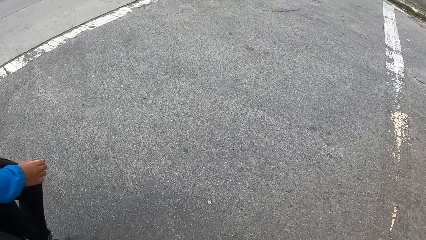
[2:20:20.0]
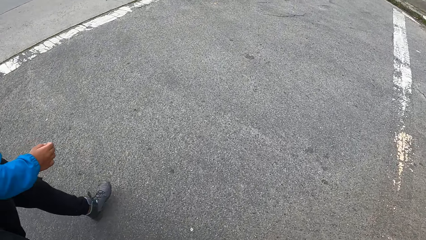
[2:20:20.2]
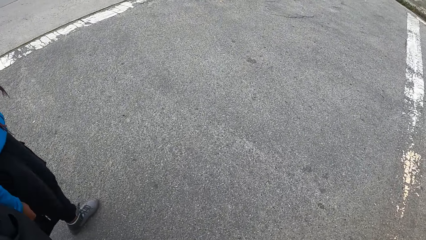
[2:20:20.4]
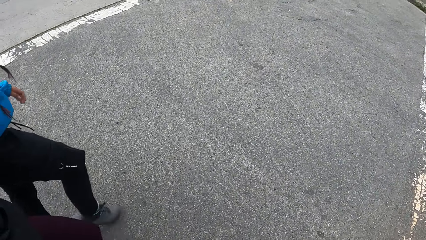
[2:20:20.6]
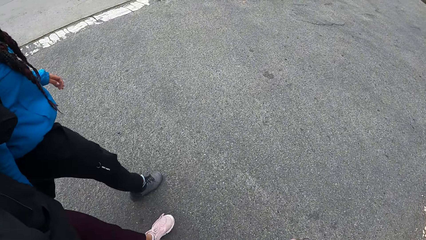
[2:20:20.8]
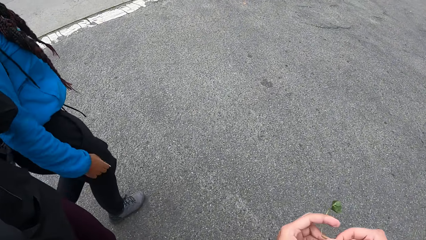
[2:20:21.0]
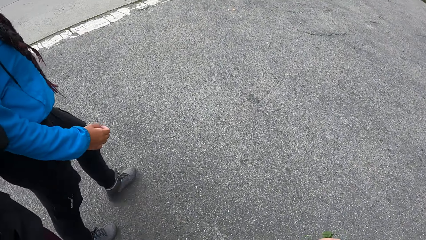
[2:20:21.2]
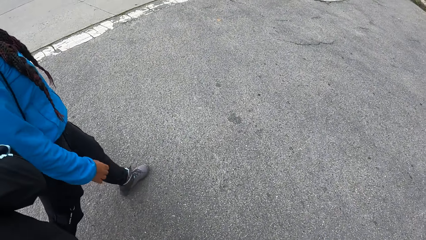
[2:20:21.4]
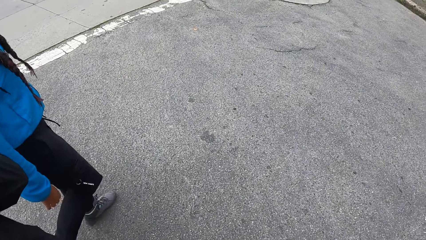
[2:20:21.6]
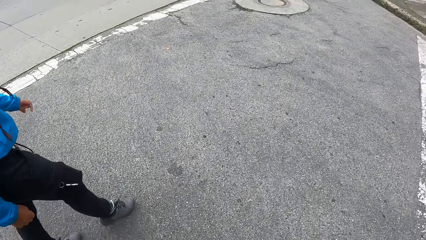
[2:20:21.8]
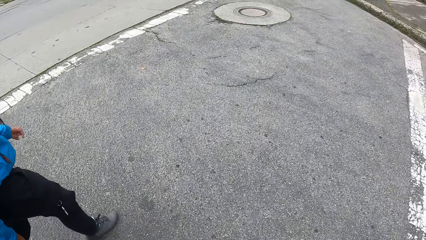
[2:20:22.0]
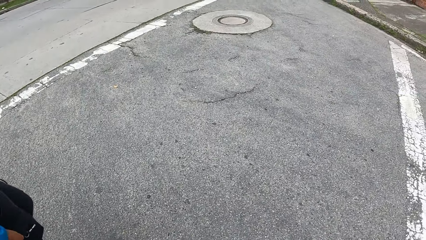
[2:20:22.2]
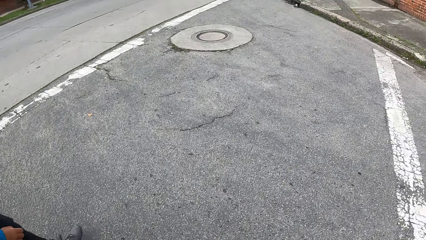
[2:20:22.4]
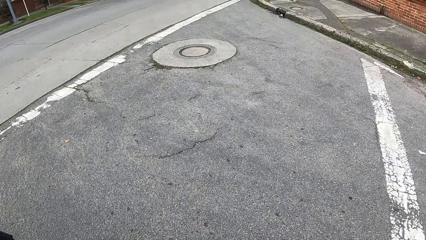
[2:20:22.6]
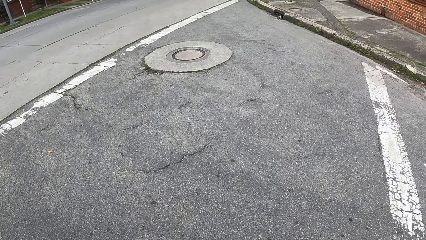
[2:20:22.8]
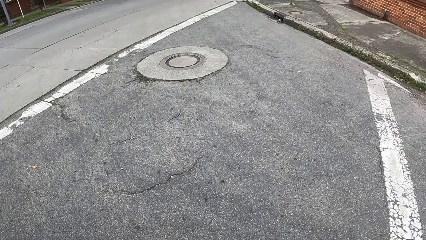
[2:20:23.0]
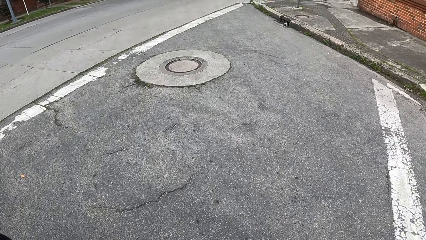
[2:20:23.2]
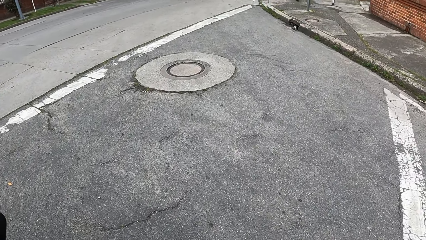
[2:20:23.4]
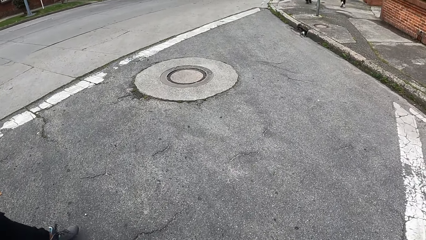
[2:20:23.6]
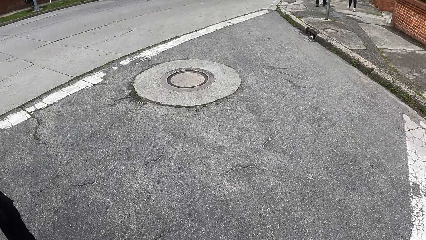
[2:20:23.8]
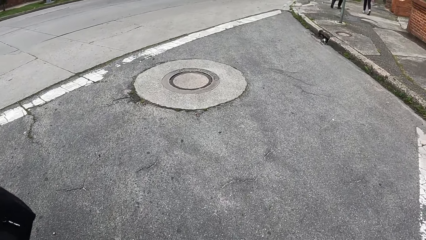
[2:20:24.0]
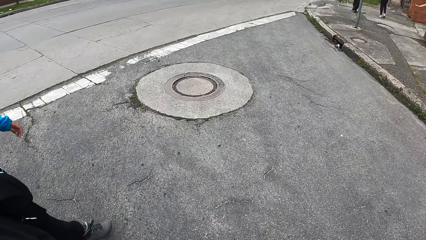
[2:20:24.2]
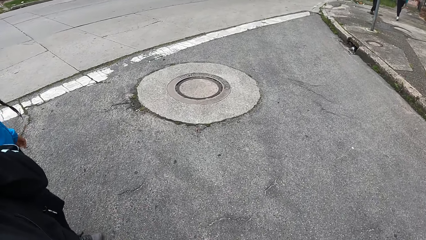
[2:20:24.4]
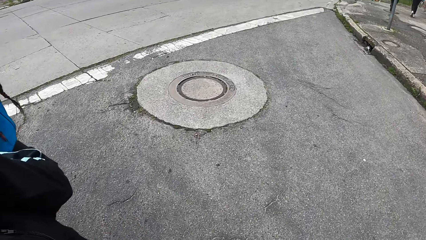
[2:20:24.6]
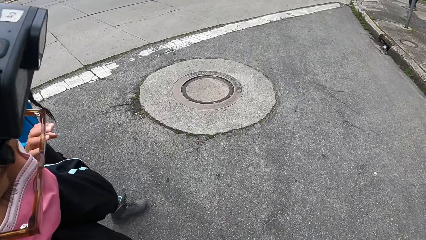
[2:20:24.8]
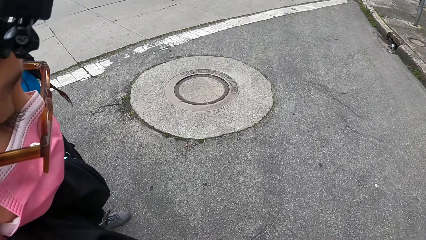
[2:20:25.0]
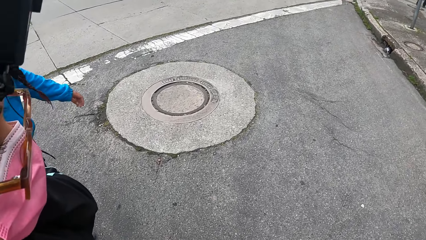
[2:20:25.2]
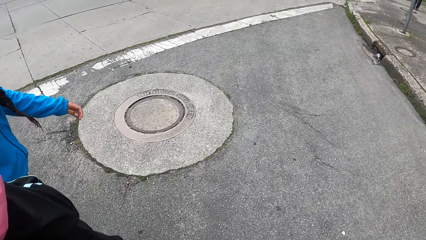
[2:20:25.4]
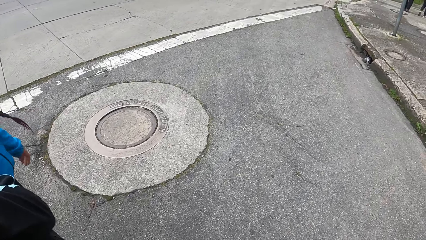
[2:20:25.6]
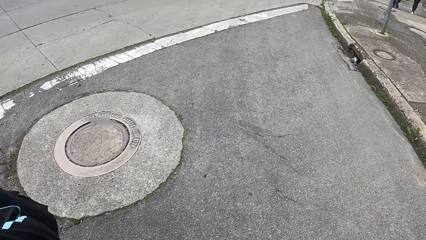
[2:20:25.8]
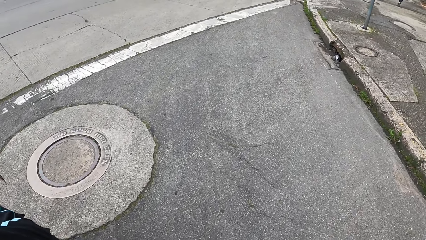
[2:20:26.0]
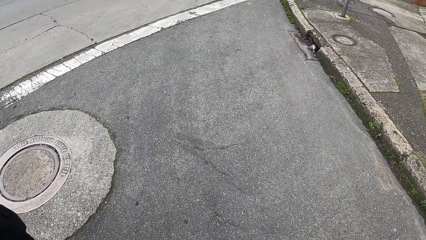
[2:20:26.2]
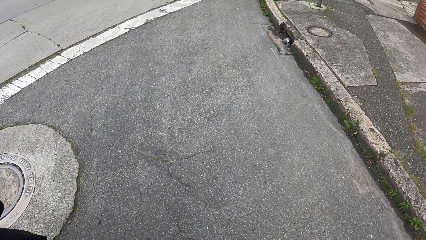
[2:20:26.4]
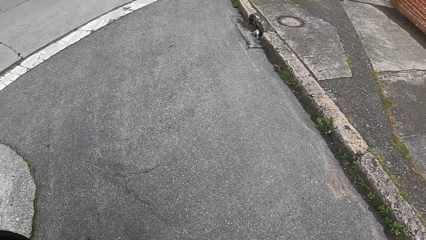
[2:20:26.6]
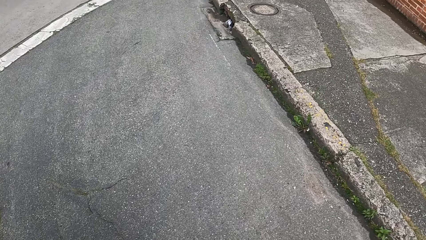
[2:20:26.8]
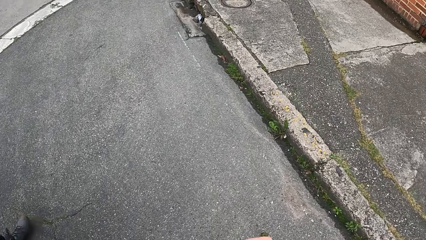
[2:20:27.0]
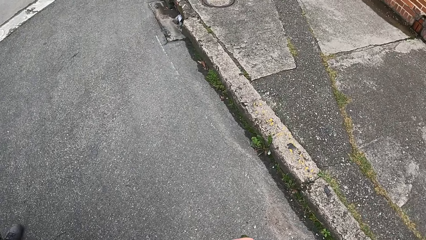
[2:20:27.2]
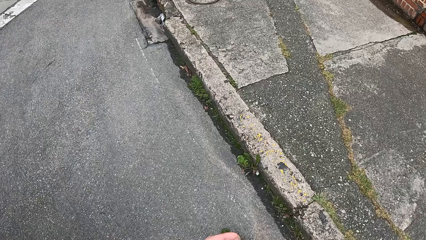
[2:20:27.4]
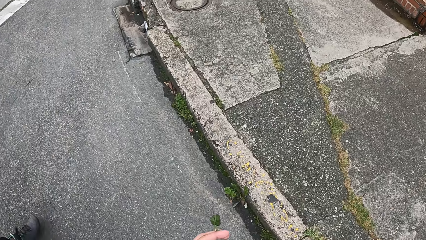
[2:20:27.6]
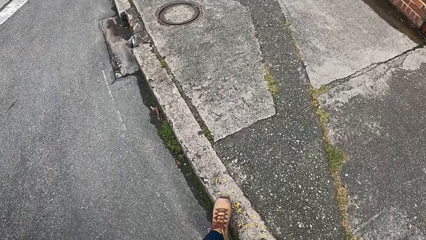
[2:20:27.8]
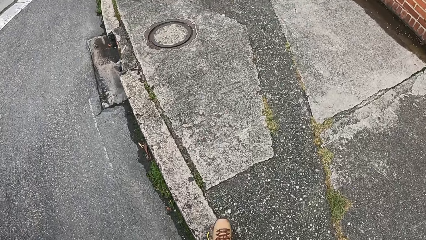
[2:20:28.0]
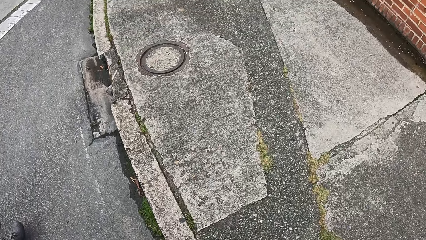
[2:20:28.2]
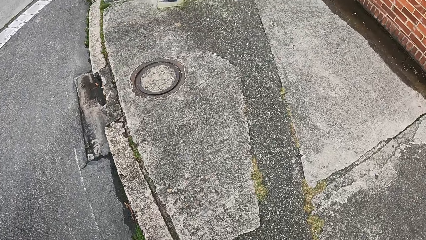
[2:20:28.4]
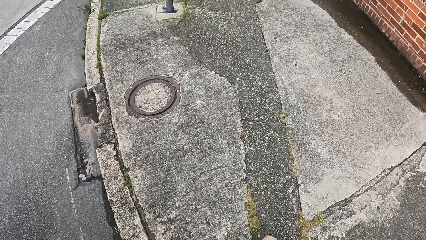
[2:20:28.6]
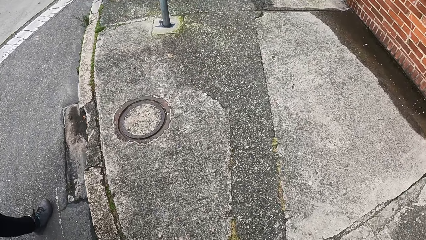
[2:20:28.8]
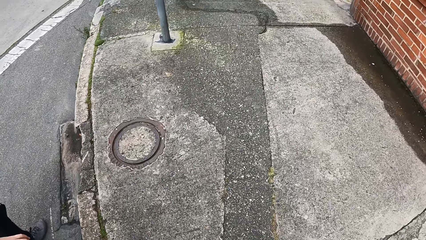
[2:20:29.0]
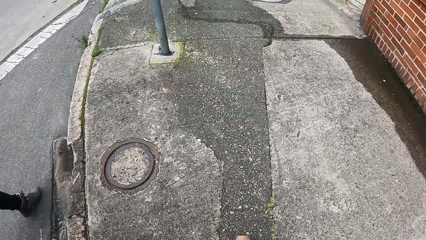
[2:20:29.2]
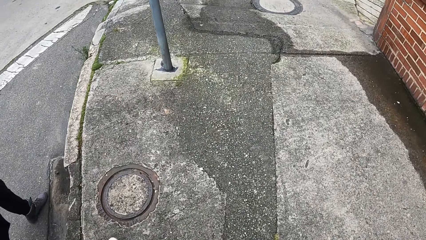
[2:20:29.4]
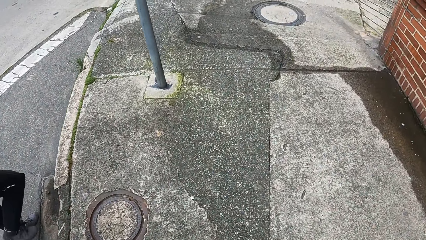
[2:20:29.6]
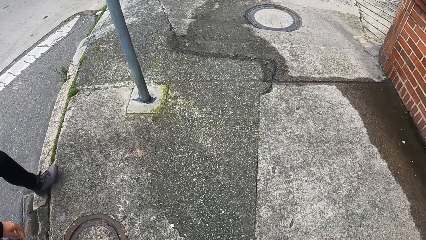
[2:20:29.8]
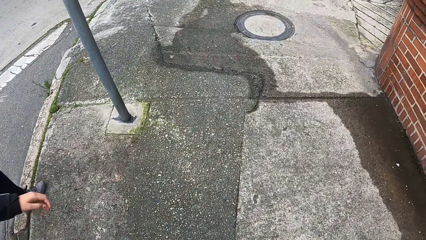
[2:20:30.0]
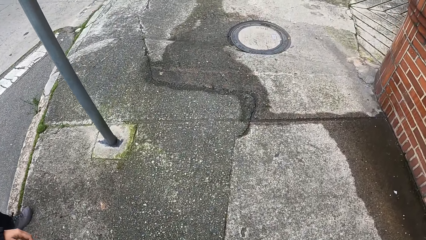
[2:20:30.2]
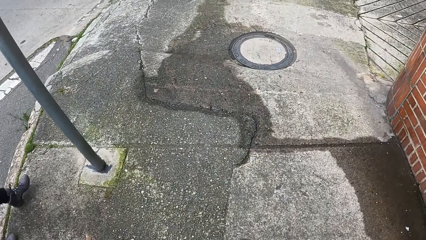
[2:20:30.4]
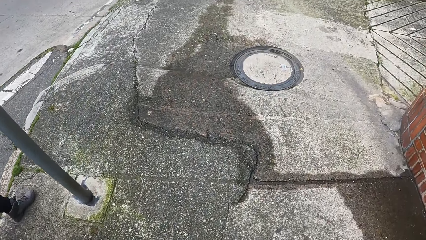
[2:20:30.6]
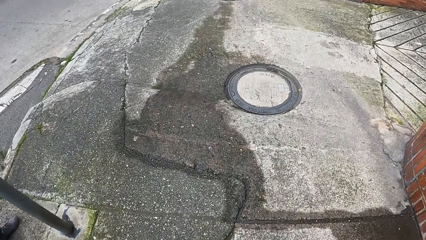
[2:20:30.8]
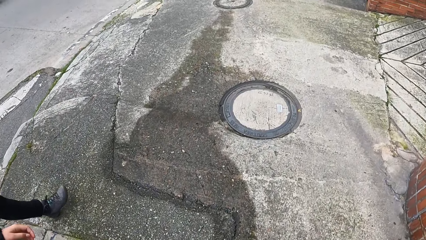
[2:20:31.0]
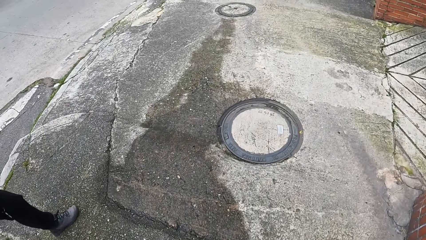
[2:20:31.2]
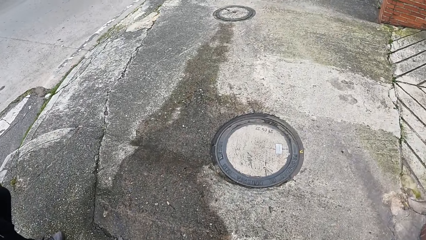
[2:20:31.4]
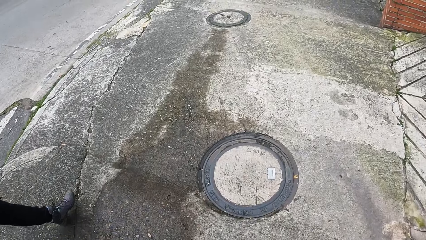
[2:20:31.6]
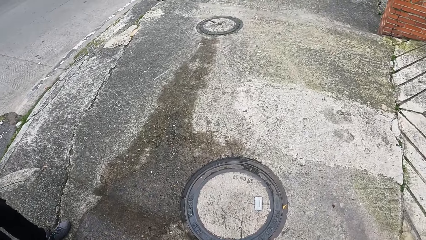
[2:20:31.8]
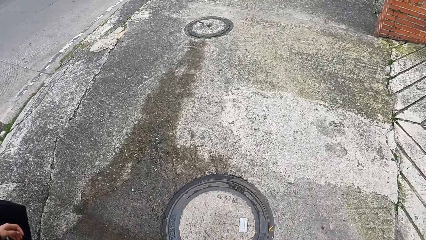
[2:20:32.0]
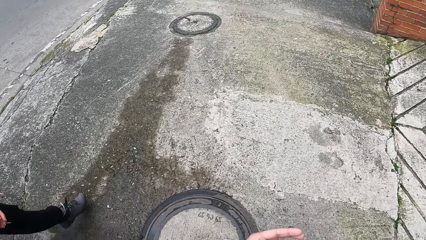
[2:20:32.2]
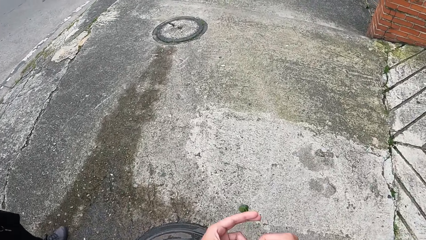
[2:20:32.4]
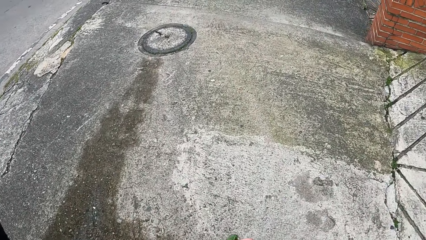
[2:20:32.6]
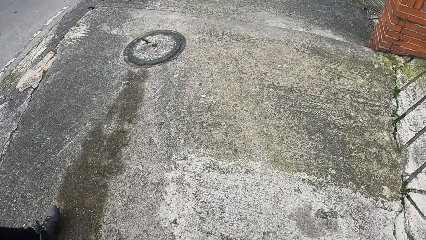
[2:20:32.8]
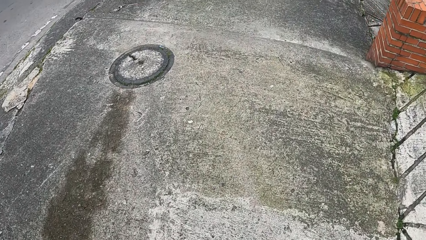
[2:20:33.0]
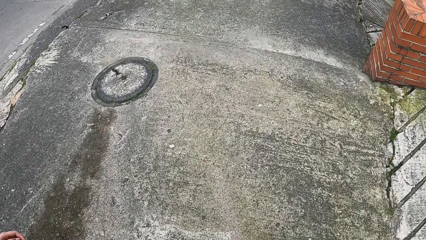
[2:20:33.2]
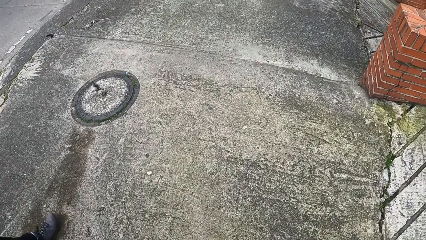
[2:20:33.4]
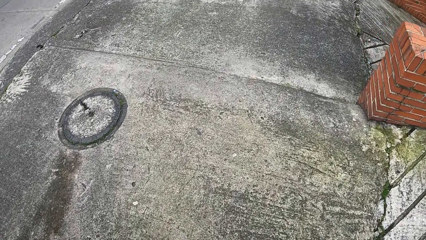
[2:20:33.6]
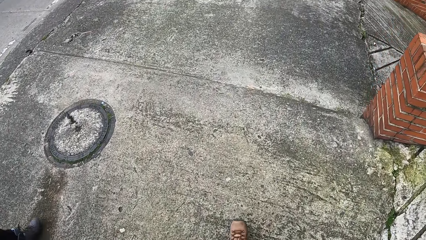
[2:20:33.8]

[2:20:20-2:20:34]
A woman walks along the road. The camera wearer walks on a walkway beside the paved road with the group of people.

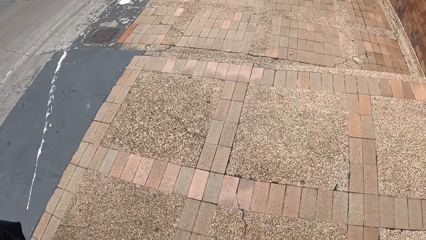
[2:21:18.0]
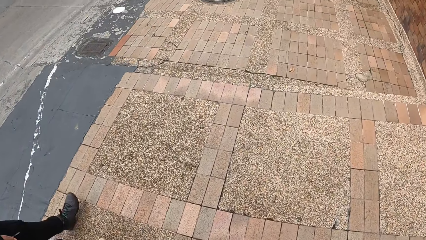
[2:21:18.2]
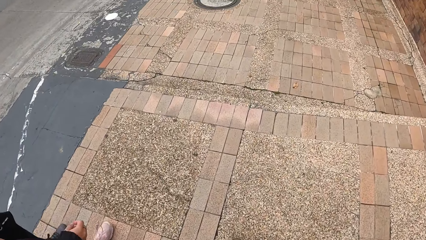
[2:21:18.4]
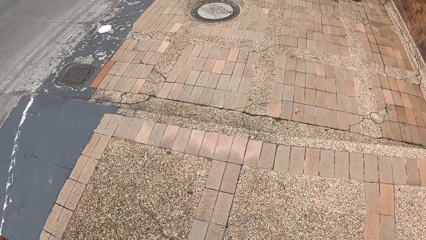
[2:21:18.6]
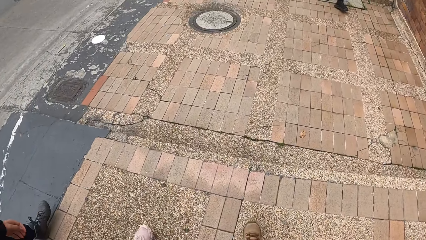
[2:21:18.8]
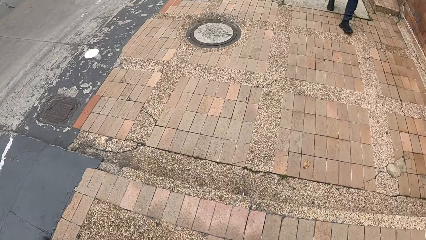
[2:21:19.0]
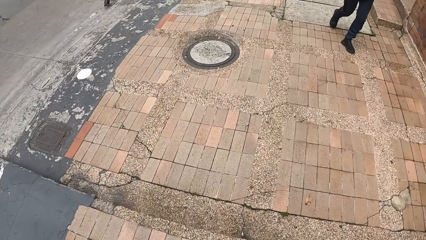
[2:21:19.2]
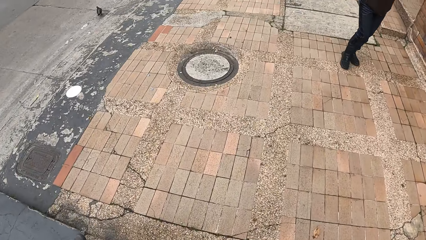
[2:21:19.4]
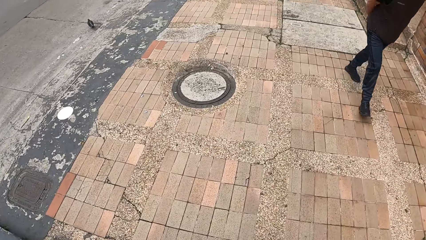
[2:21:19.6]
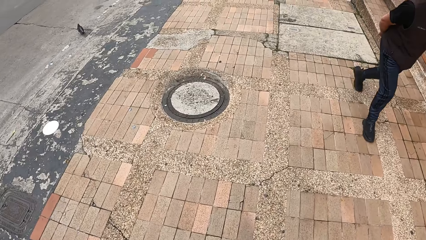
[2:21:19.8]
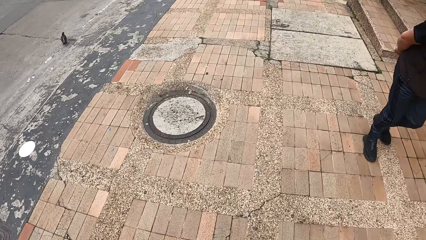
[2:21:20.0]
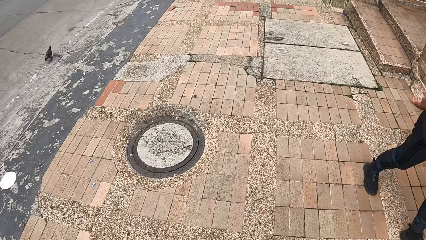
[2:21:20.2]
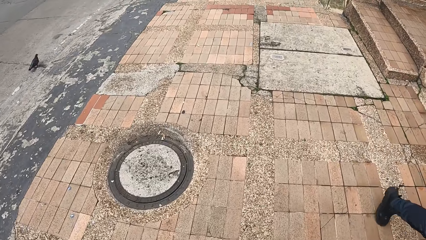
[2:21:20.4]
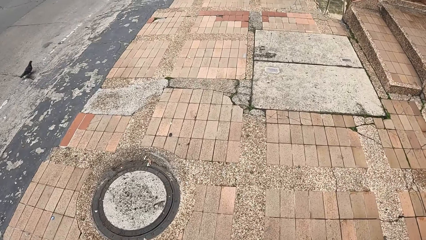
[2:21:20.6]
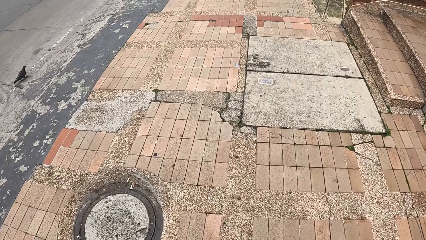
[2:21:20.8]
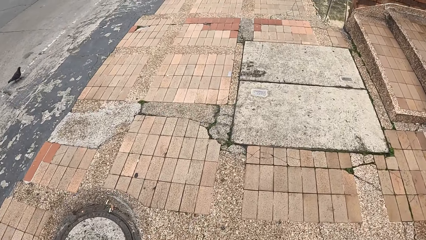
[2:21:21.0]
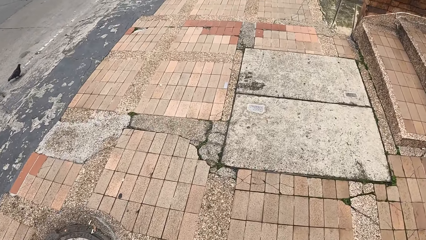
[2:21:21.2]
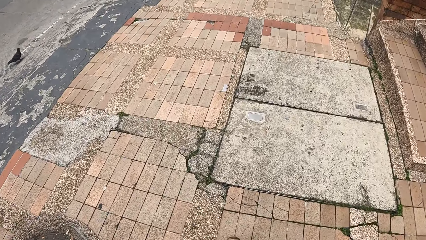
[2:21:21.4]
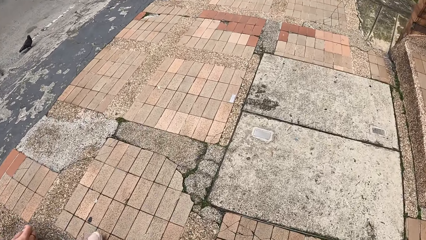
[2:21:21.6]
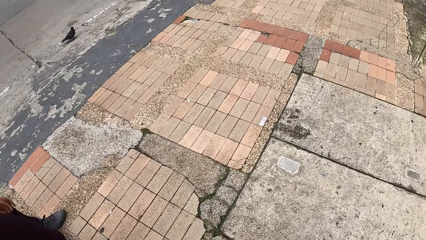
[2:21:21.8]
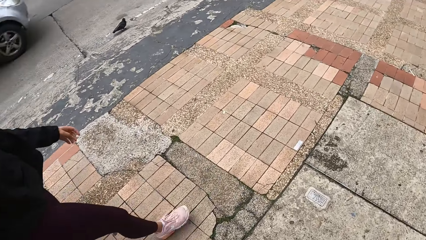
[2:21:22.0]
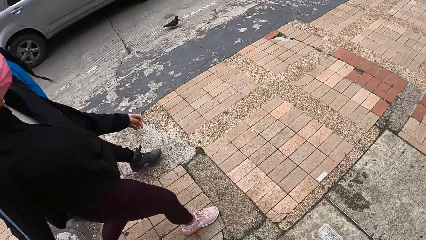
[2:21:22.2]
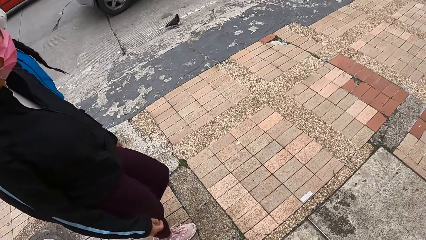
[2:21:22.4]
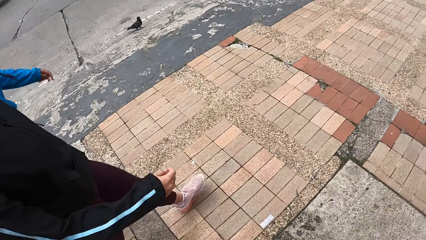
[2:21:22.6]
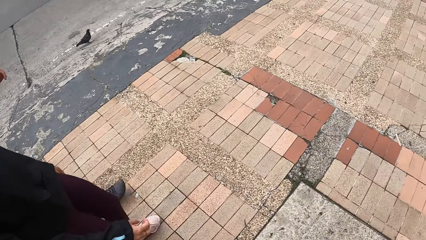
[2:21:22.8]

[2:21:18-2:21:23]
A man walks past the camera wearer on the walkway. A silver car drives past the camera wearer on the paved road.
